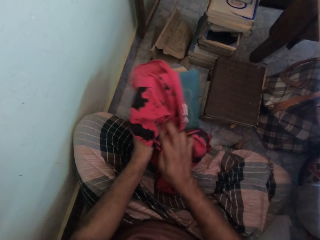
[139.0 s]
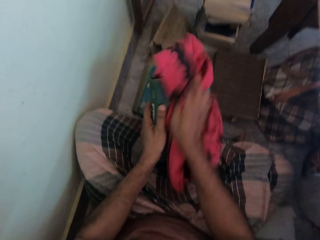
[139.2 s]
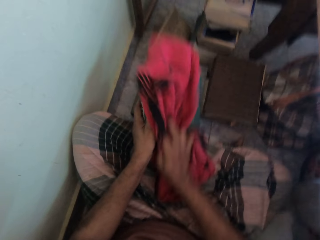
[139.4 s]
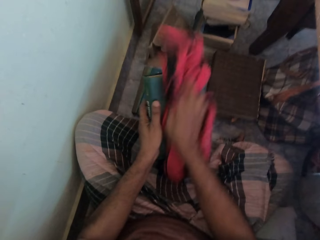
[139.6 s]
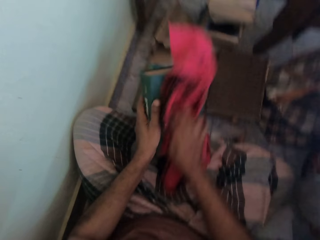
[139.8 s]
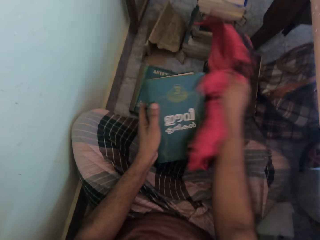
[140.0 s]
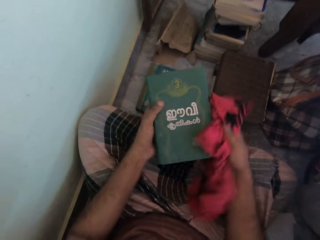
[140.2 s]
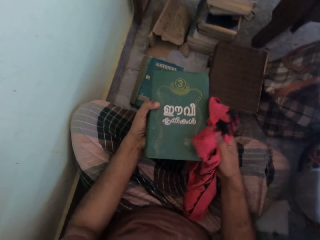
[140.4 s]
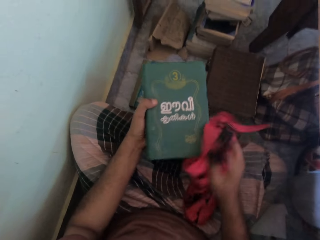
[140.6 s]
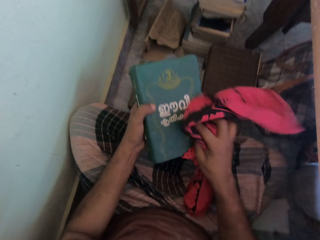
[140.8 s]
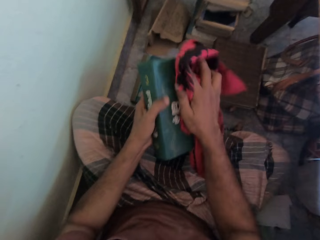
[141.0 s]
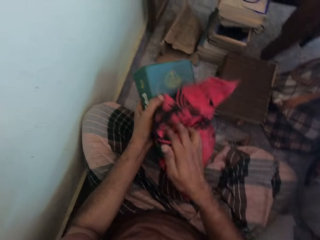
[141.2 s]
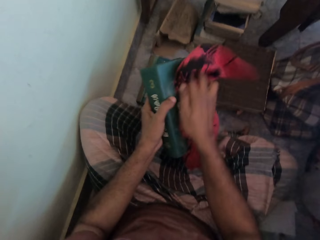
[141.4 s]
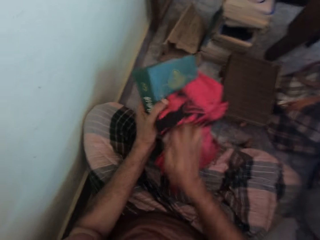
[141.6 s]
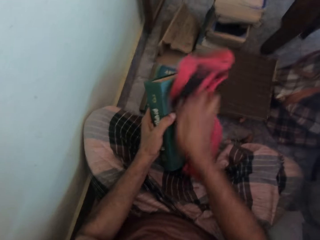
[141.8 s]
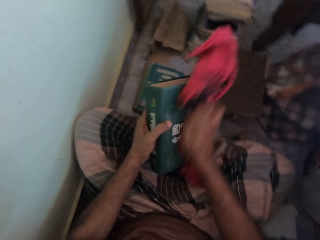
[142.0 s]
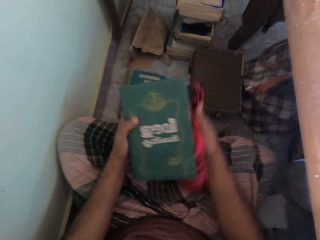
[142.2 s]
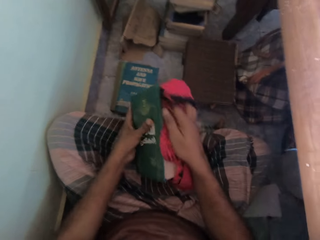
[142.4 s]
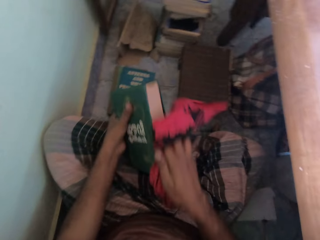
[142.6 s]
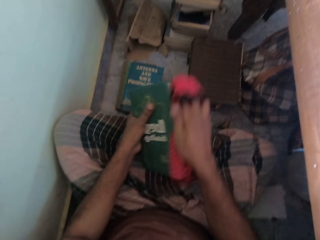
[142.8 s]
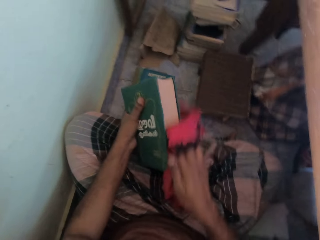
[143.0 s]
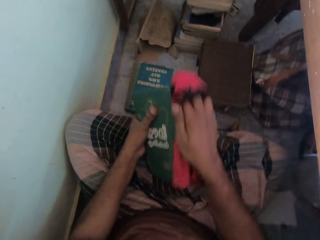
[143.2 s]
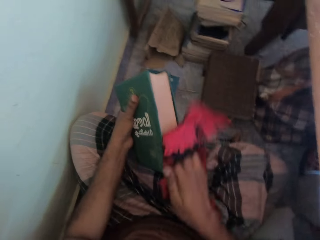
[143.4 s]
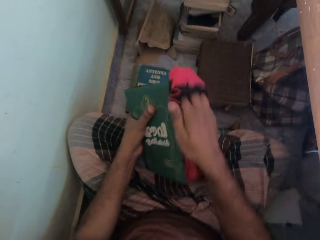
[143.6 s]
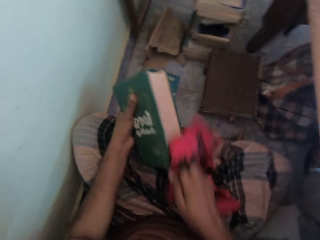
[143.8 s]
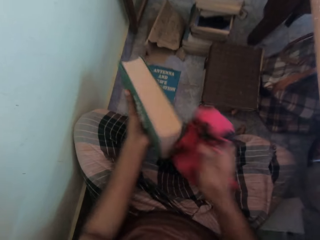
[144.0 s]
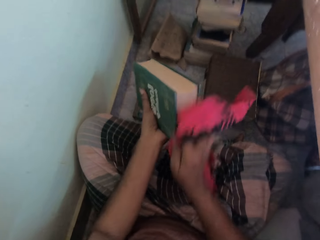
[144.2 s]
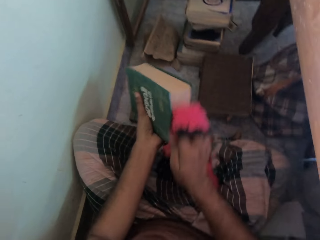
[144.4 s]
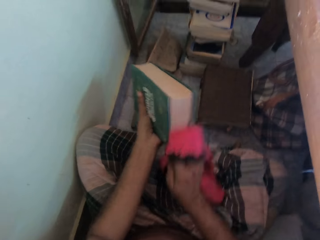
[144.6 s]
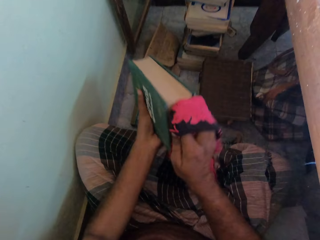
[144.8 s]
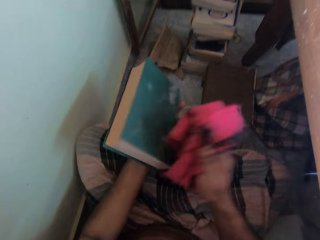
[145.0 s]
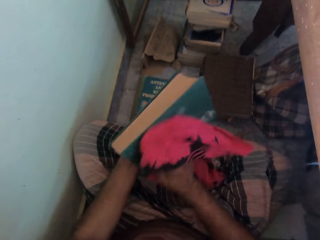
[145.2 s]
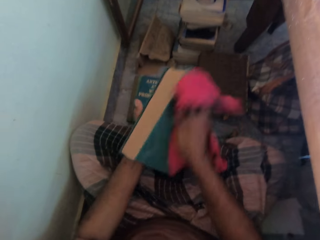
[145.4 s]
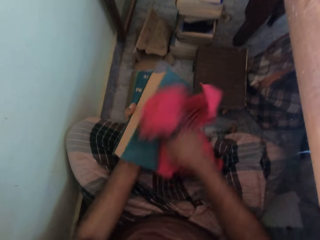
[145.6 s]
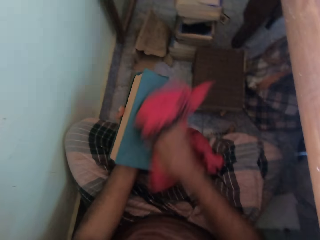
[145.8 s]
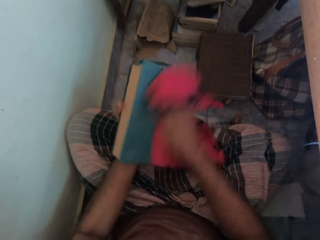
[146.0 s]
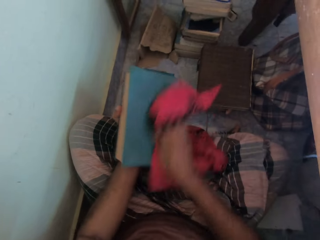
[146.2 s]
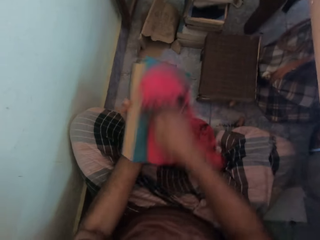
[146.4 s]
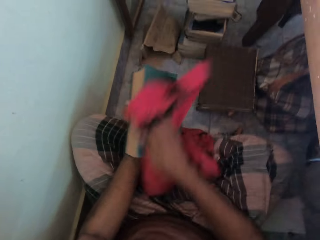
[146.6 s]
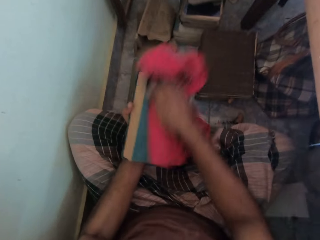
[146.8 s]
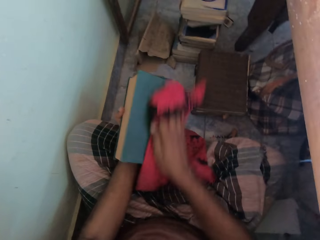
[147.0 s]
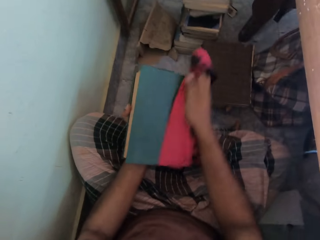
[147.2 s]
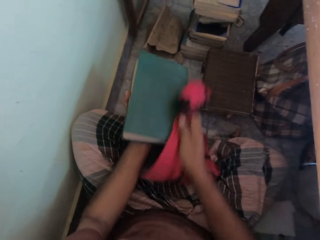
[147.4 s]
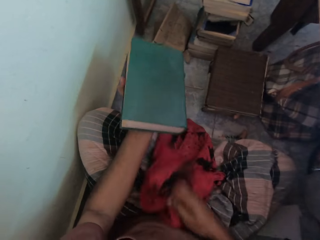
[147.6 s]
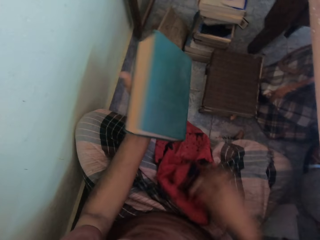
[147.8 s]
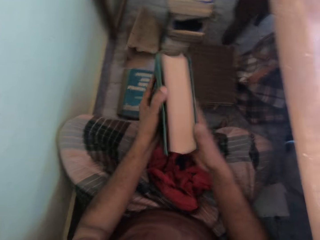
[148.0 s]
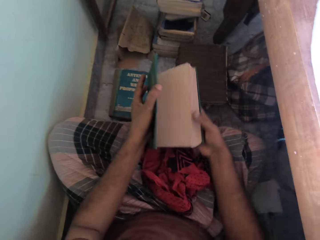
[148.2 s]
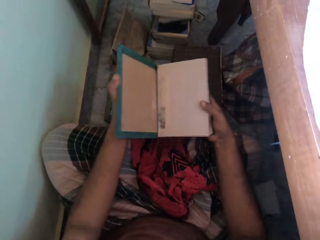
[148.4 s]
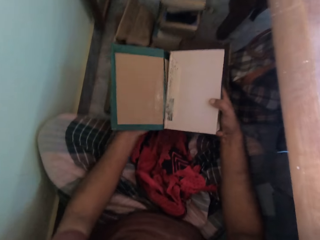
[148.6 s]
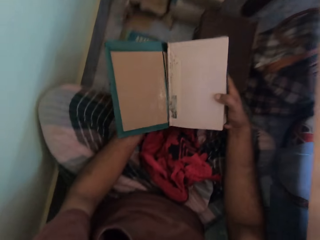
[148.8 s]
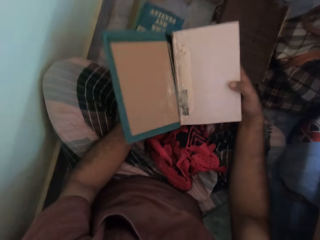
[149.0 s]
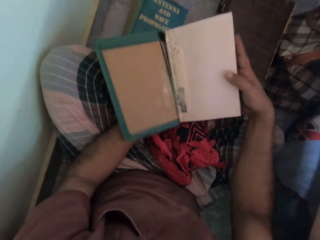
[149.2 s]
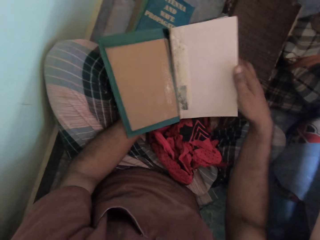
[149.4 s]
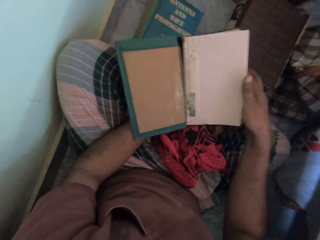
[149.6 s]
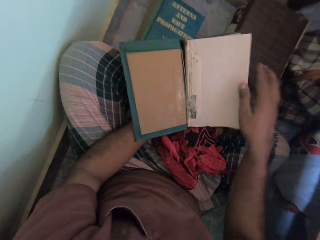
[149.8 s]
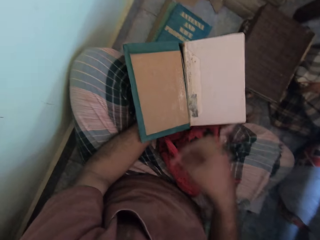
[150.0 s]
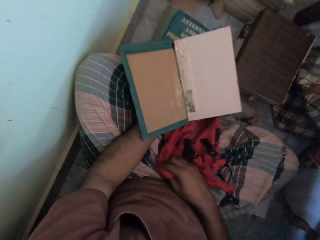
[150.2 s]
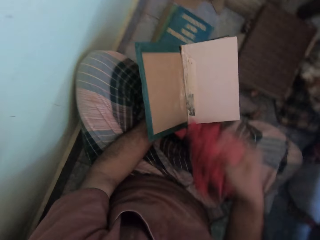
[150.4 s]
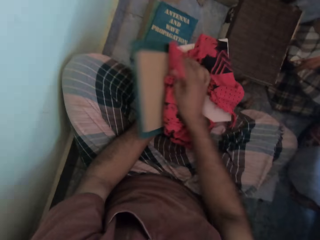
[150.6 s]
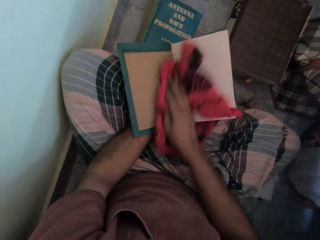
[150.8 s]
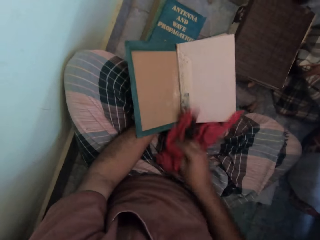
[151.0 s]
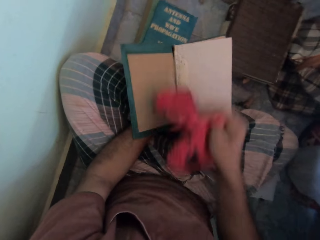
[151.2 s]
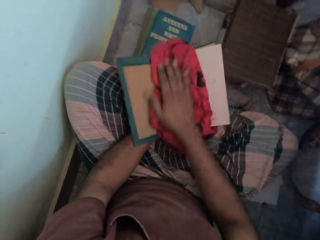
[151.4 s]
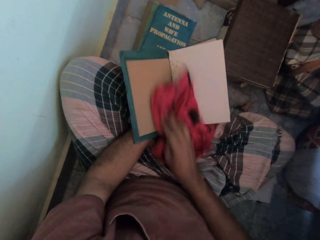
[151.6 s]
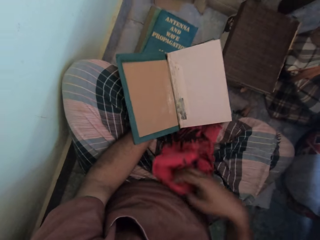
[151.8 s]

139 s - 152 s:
The camera wearer drops the cloth on his lap with his right hand. He opens the cover of the book with his left hand. He holds the book with his left hand. He picks the cloth from his lap with his right hand. He rubs the cloth in his right hand on the book in his left hand.

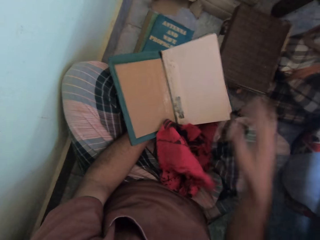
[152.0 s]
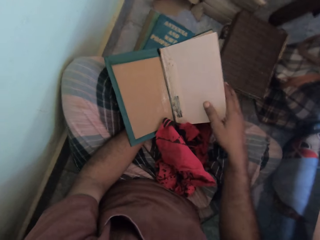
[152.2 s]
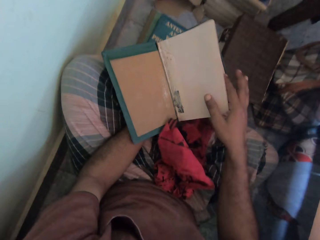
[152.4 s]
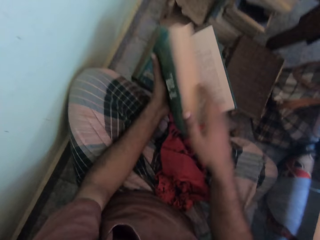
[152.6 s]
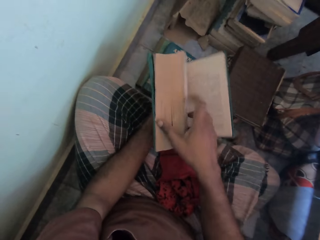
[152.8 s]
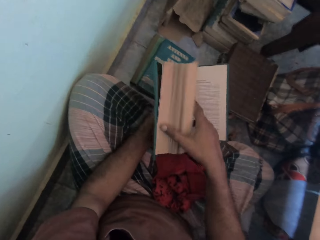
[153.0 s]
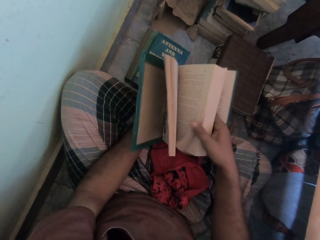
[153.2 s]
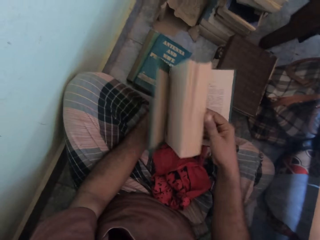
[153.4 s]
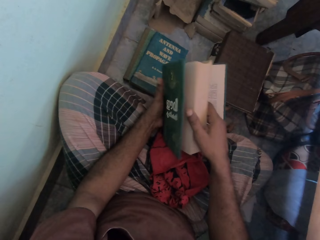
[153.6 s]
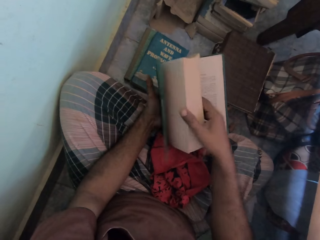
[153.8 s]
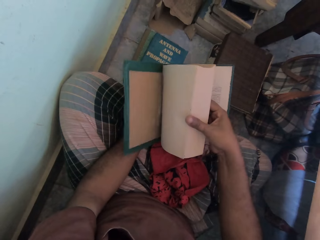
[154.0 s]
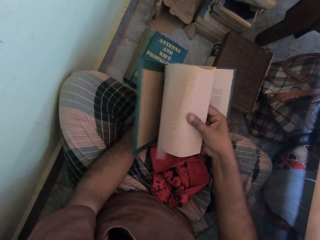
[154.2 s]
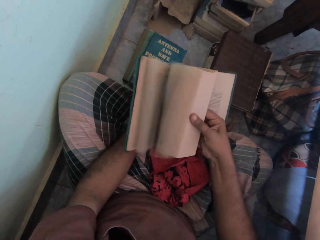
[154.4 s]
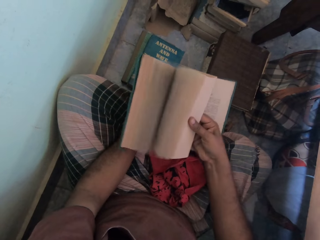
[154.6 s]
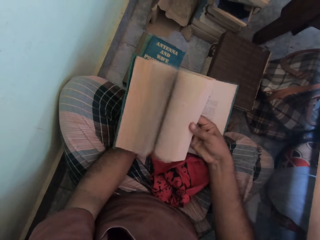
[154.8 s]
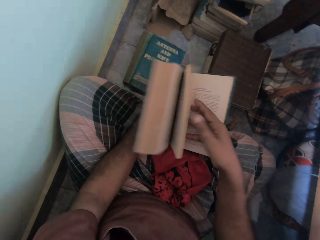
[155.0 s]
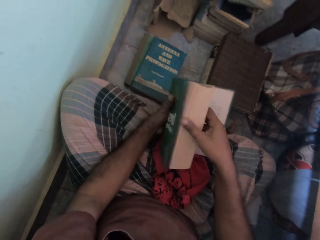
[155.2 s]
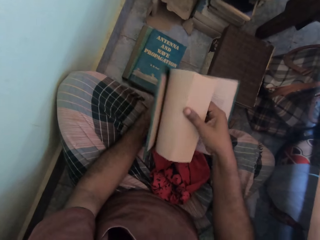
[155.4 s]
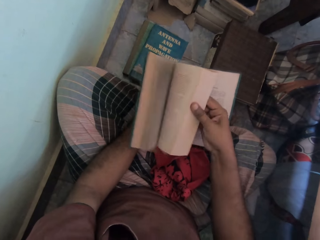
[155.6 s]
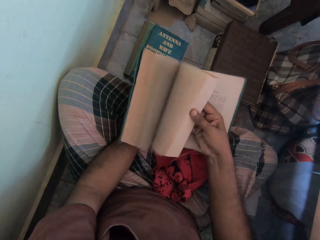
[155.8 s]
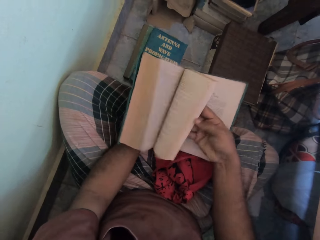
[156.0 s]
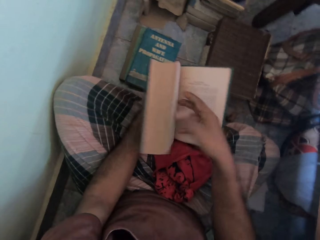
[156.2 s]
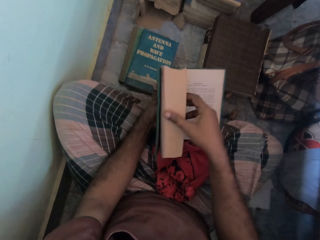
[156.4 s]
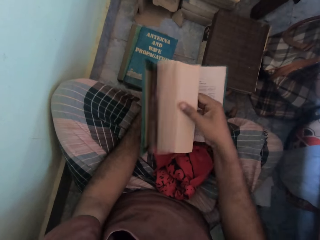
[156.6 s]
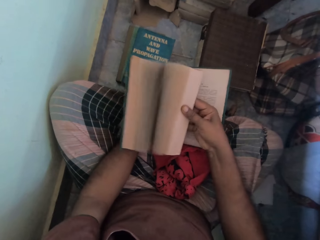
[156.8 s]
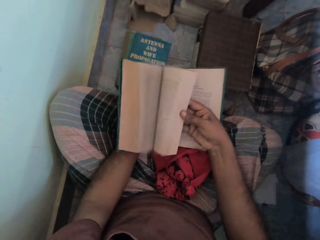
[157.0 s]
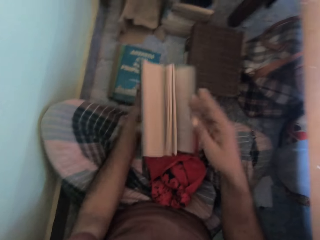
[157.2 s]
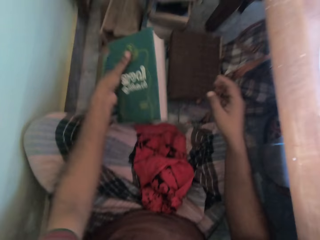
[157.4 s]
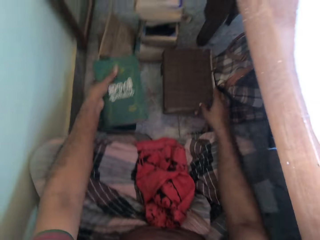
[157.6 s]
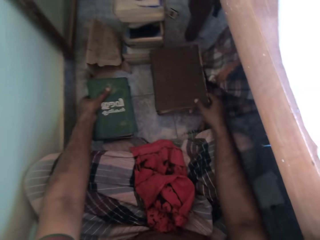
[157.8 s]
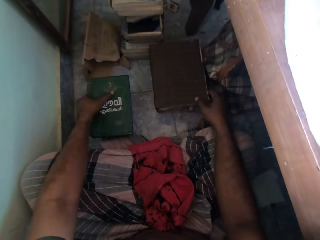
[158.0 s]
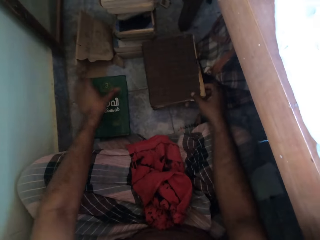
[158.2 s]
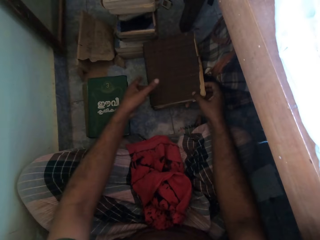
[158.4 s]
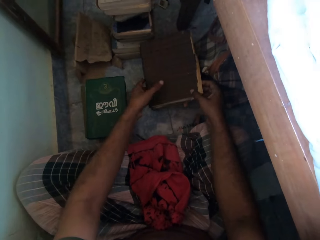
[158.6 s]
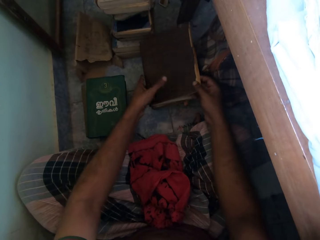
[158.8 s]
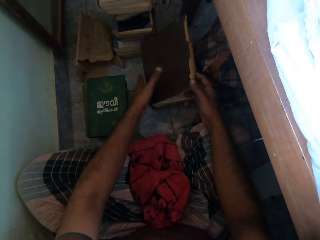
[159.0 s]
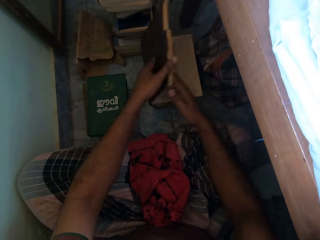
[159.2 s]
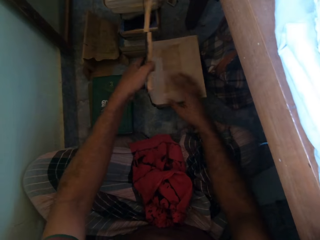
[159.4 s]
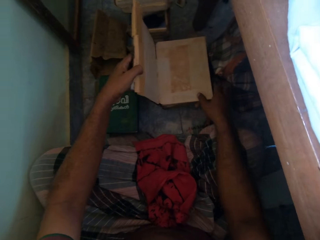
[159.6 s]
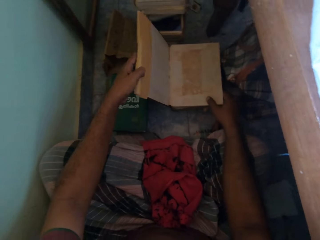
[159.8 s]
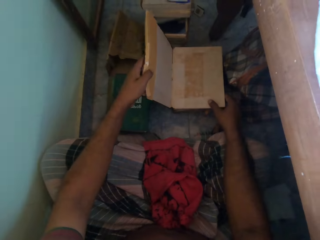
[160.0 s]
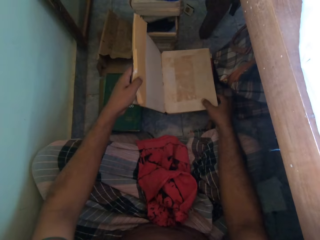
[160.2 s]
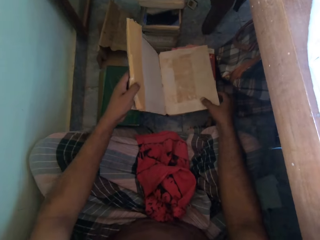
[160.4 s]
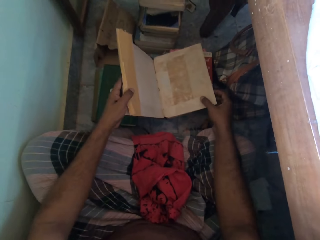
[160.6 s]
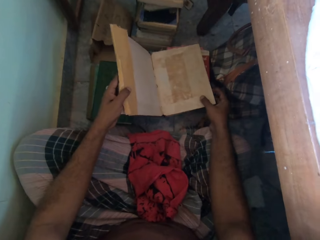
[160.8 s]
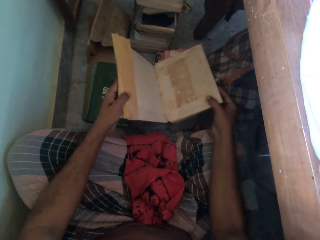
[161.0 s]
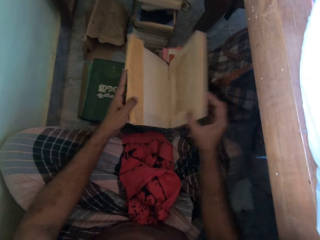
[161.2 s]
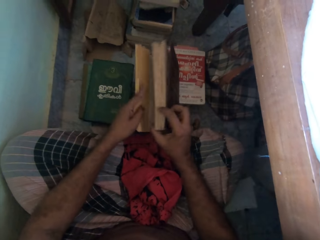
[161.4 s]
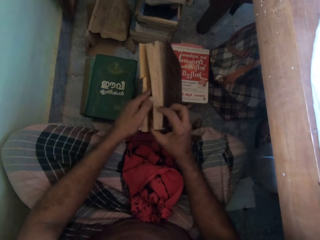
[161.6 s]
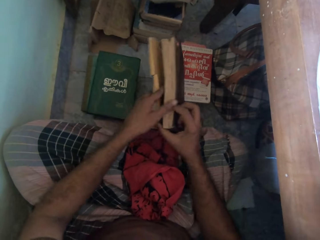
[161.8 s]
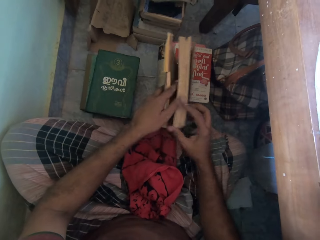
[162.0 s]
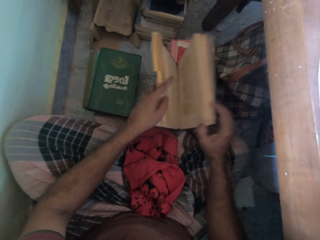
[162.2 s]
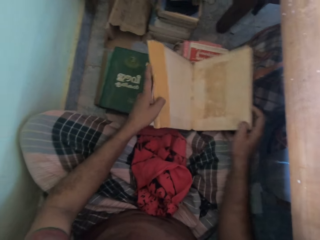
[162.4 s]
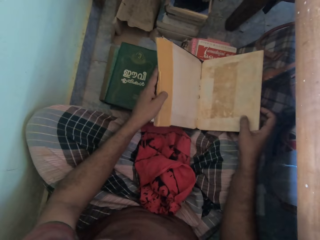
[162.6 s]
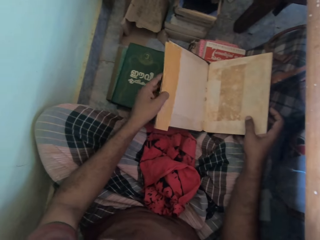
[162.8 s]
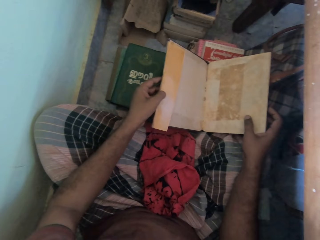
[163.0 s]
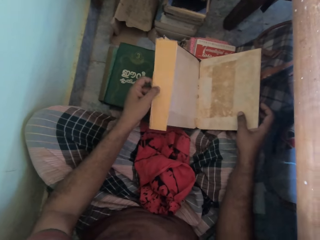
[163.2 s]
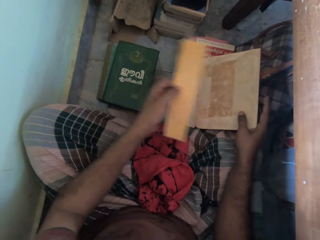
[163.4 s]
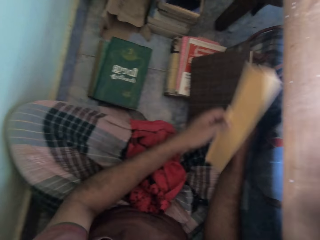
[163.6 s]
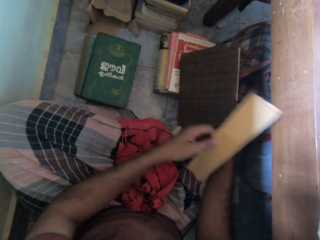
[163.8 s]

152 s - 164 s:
The camera wearer drops the cloth on his lap with his right hand. He holds the pages of the book with his right hand. He flips through the pages of the book with his right hand. He closes the book with his left hand. He holds the book on the pile of books on the floor with his right hand. He drops the book on the pile of books on the floor with his left hand. He opens the cover of the book on the pile of books on the floor with both hands. He holds the book on the pile of books on the floor with both hands. He closes the book on the pile of books on the floor with both hands. He opens the book on the pile of books on the floor with both hands. He removes a paper from the book with his left hand. He puts a piece of book cover aside. He closes the book on the pile of books on the floor with both hands.
